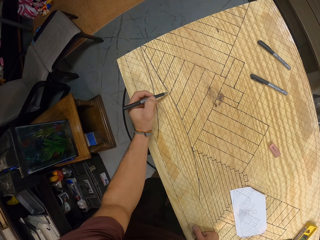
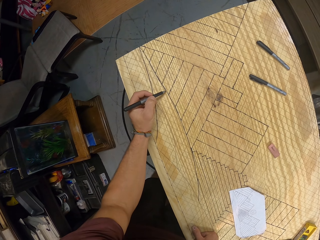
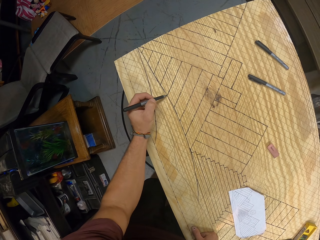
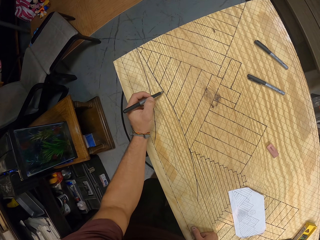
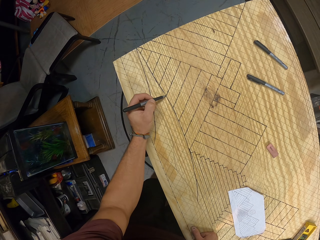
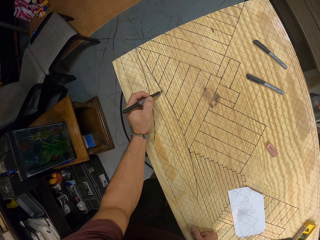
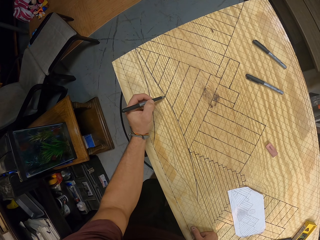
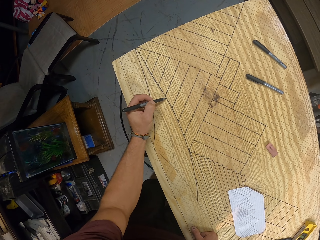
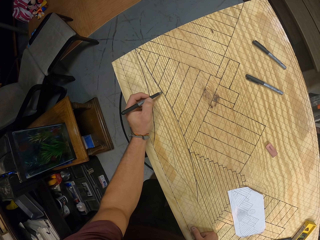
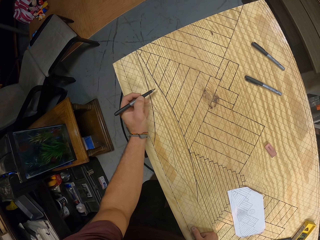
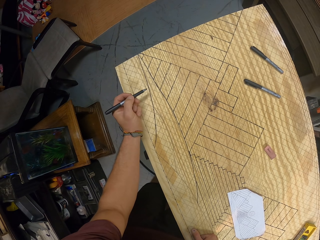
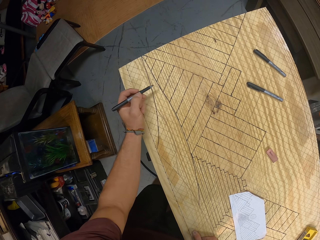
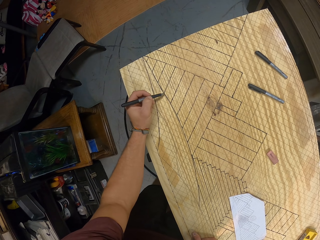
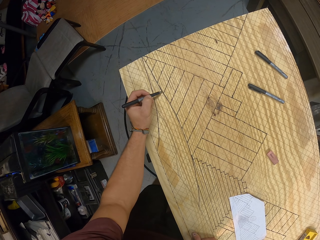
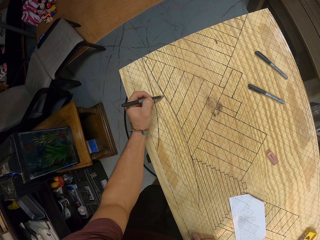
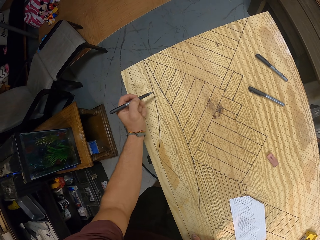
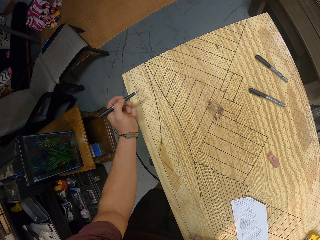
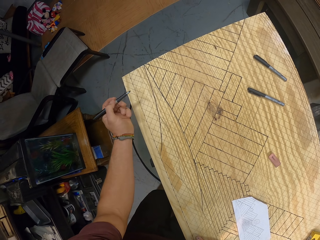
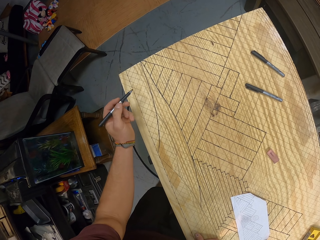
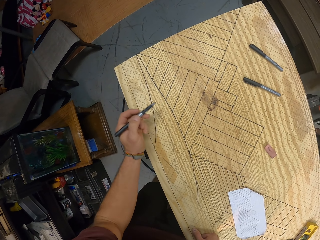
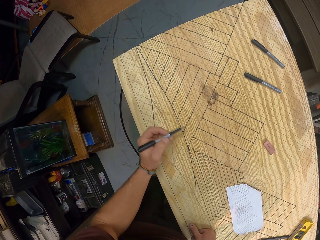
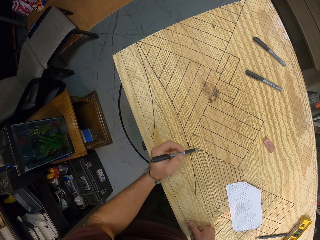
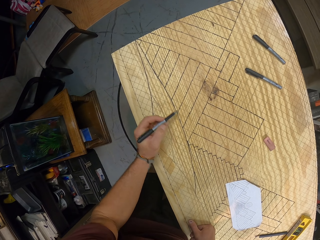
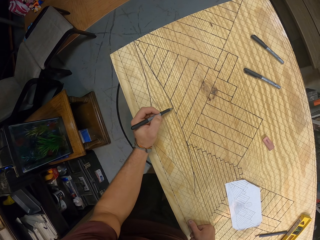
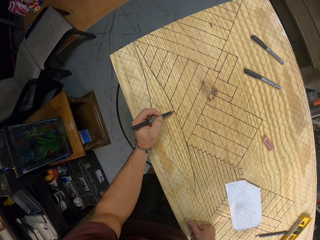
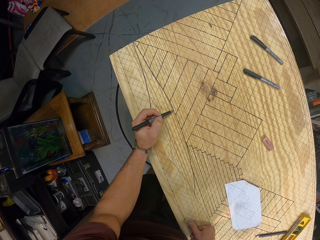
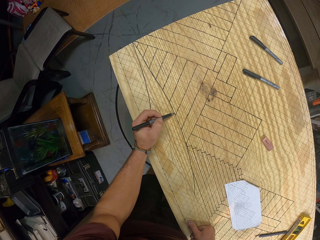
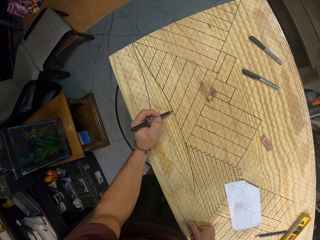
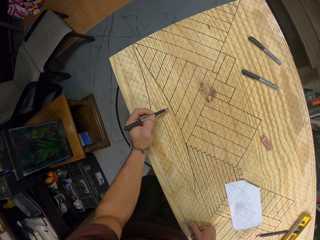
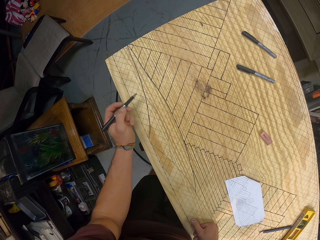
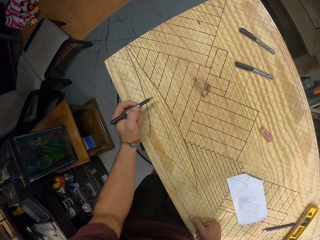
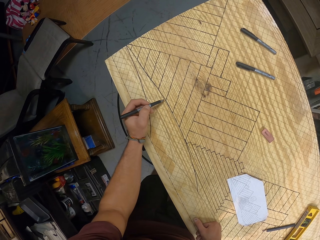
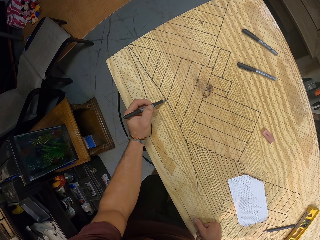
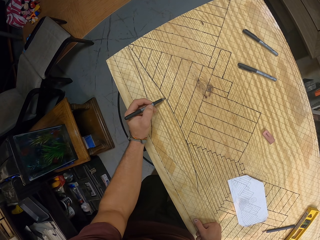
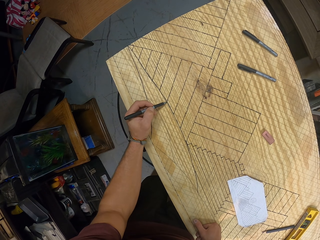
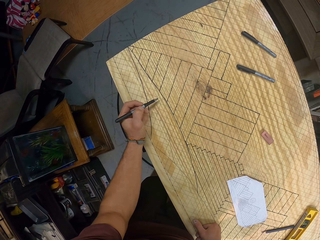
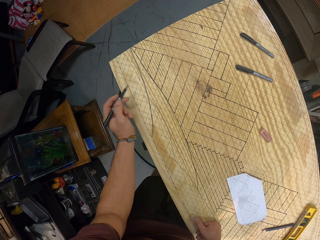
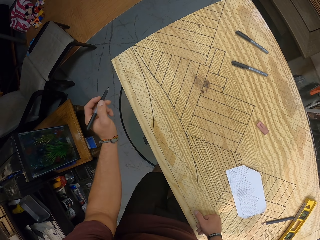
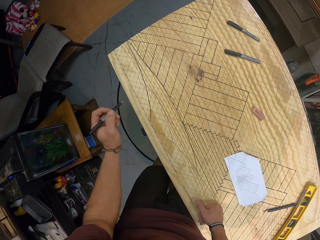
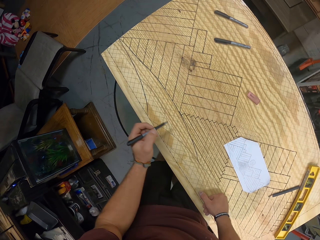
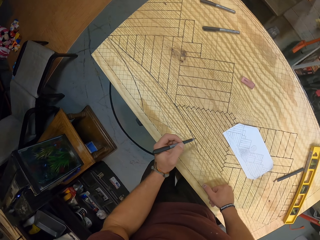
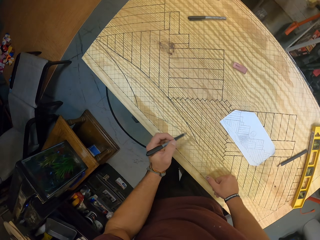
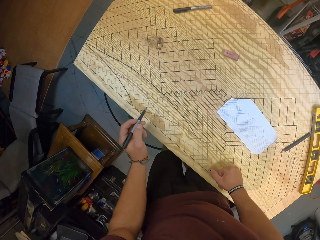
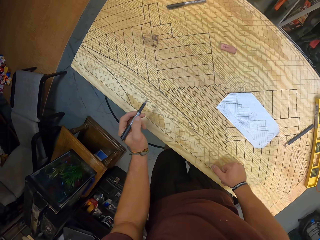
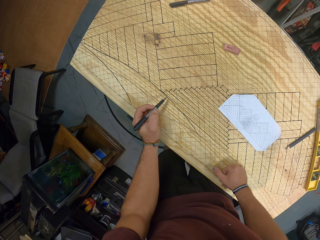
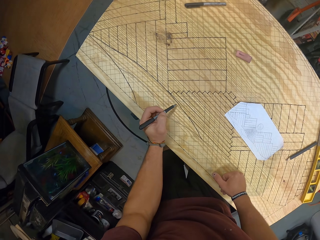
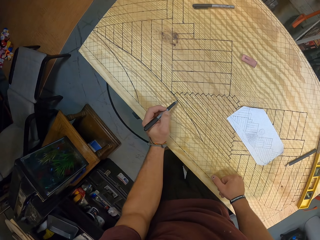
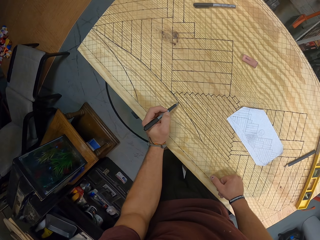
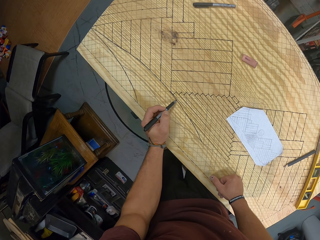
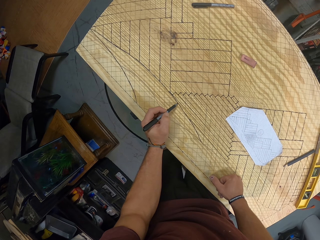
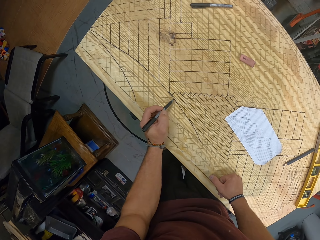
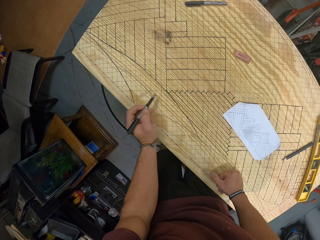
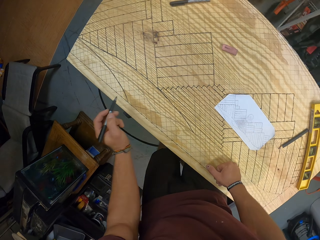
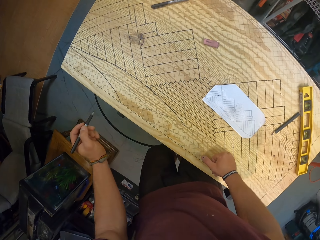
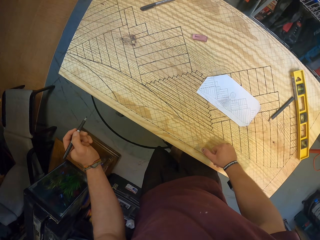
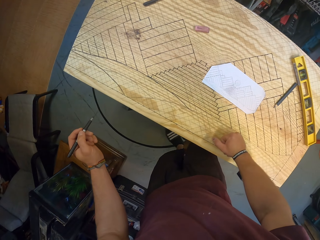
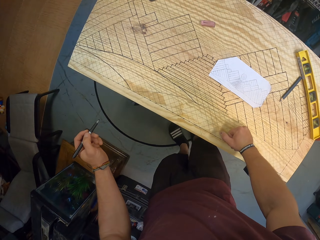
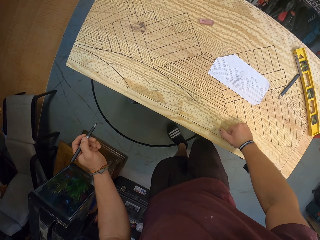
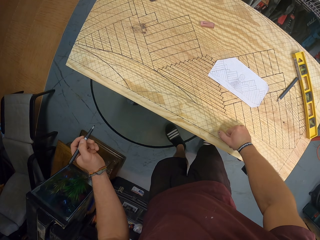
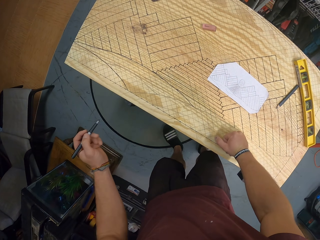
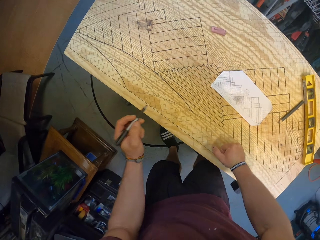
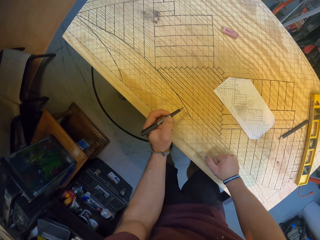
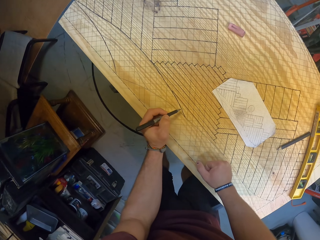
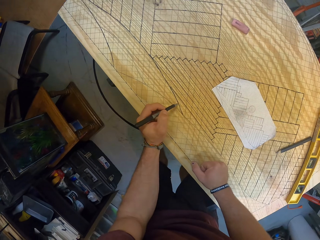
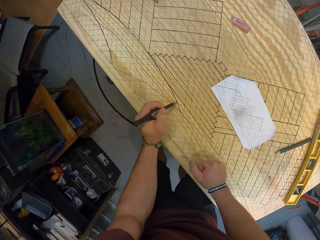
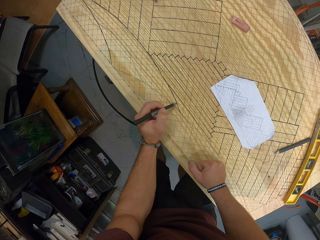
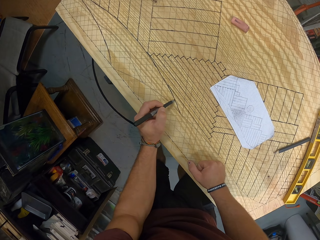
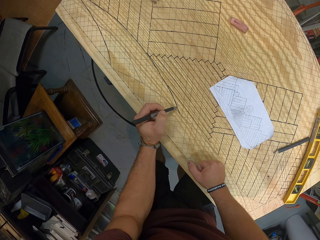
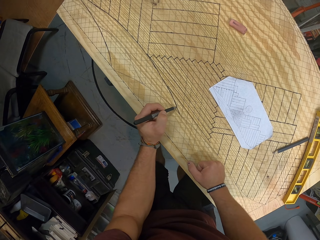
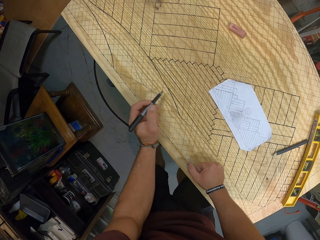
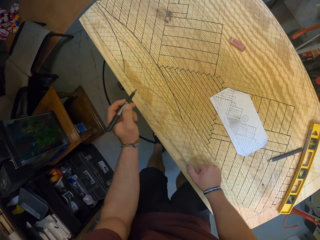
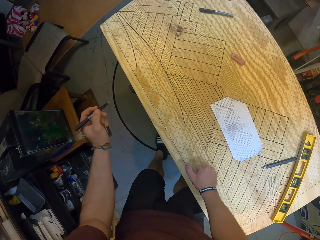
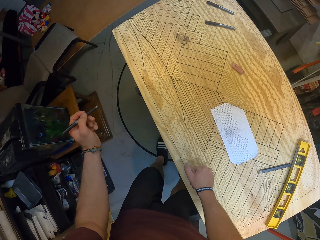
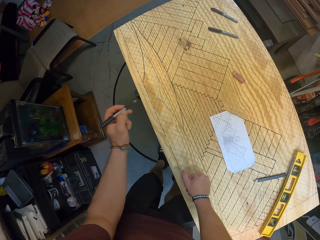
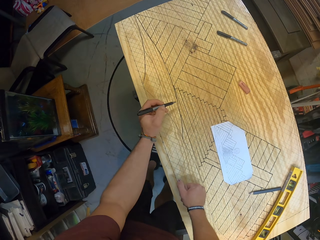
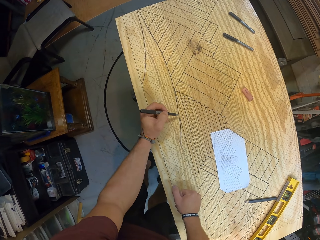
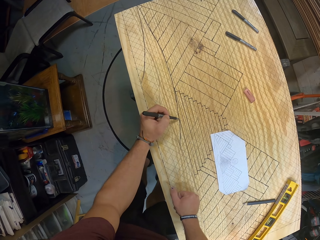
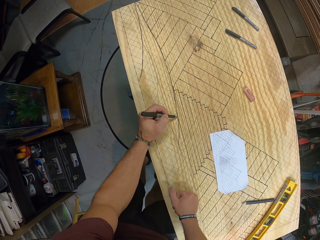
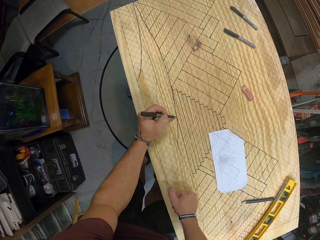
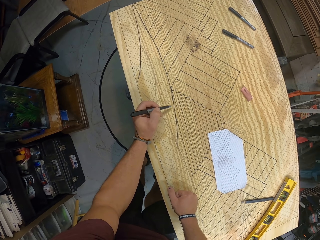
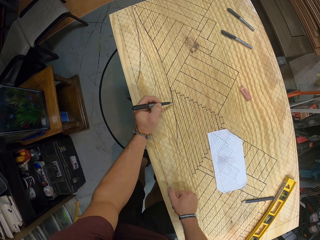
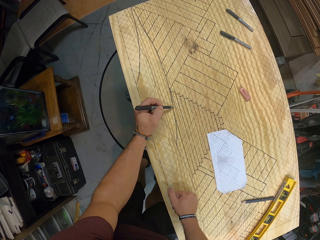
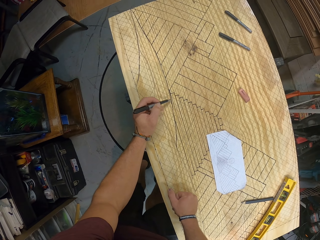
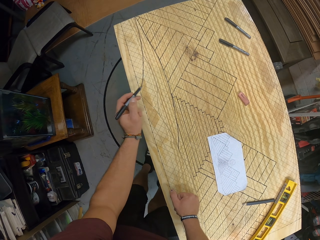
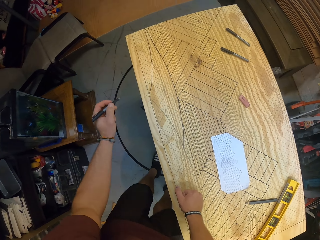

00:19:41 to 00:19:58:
The camera wearer stops drawing. They continue to draw.

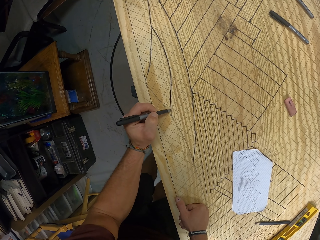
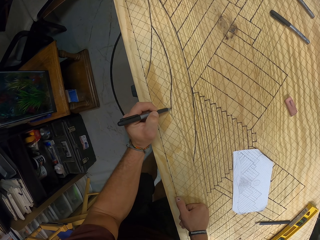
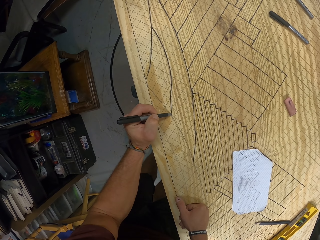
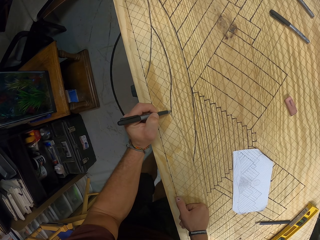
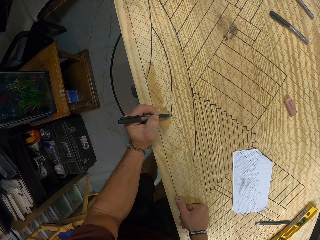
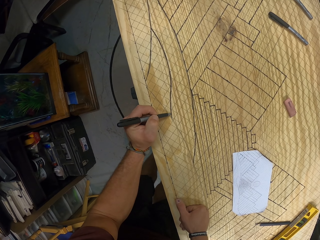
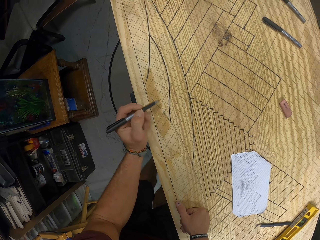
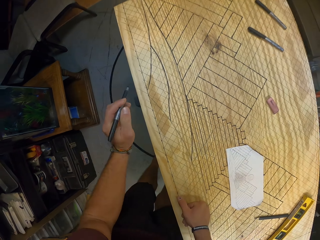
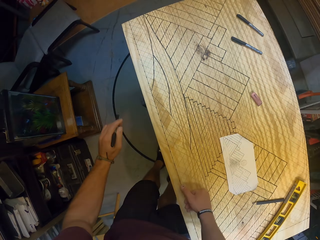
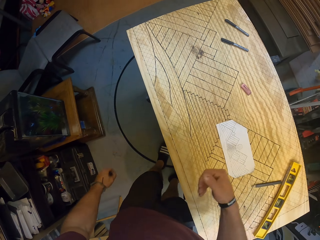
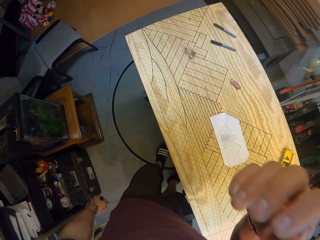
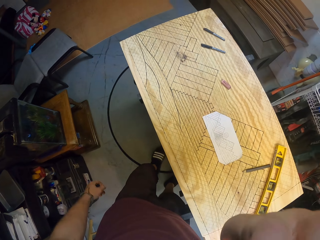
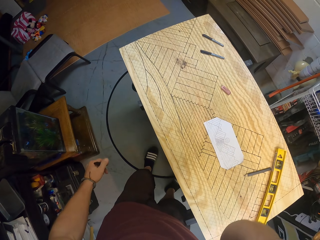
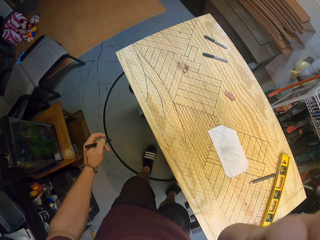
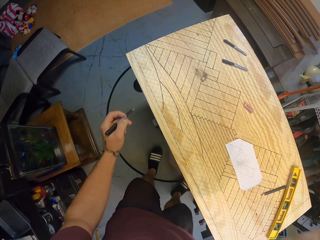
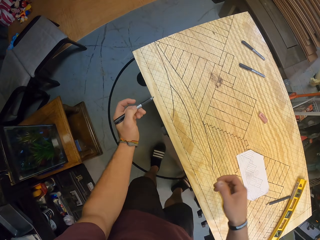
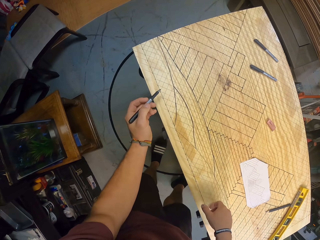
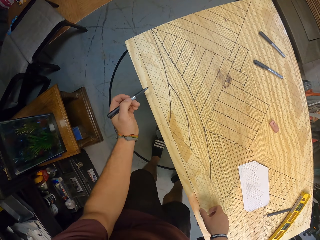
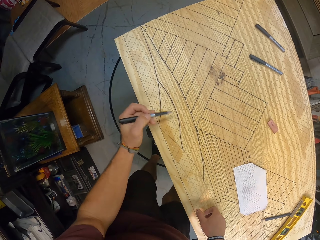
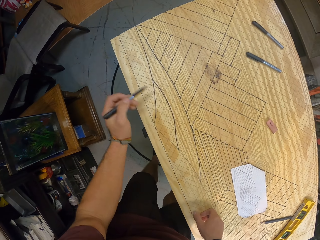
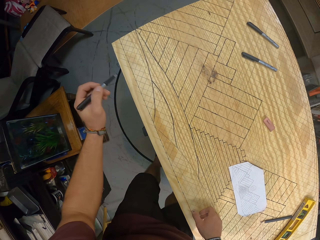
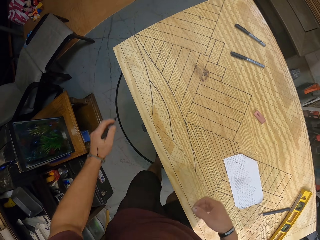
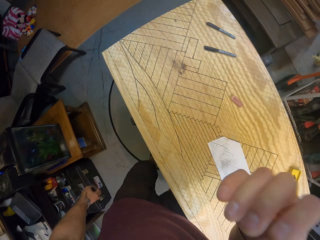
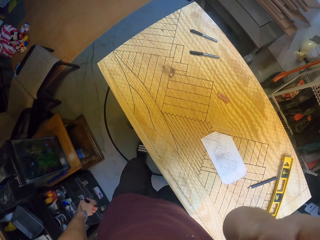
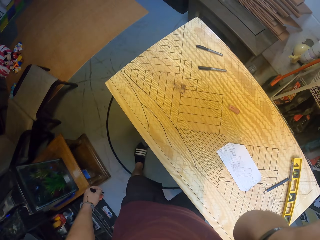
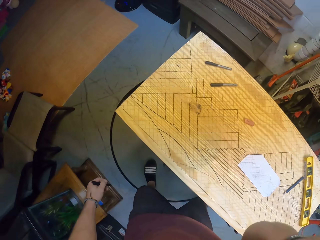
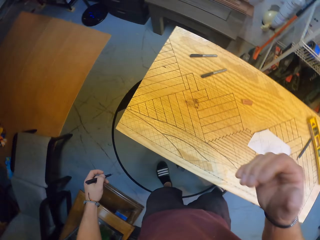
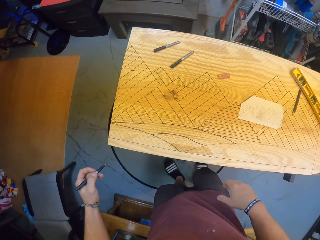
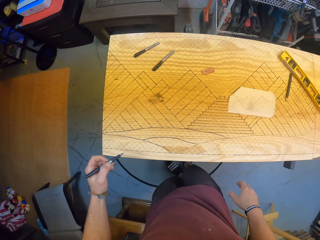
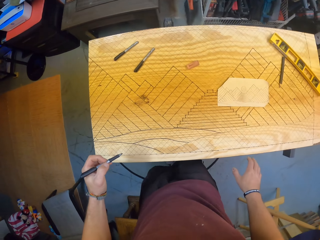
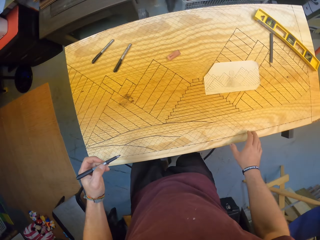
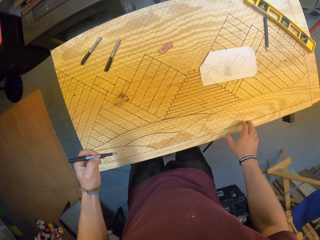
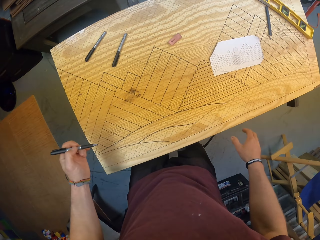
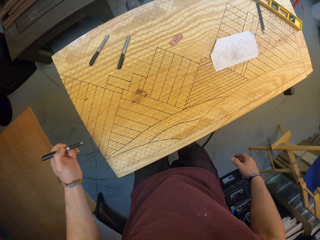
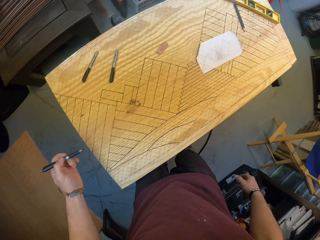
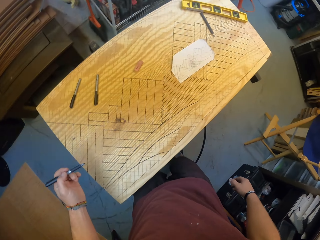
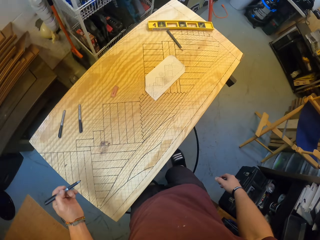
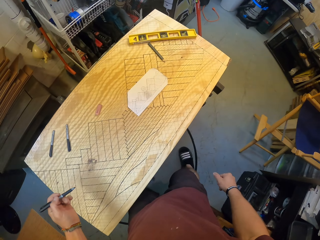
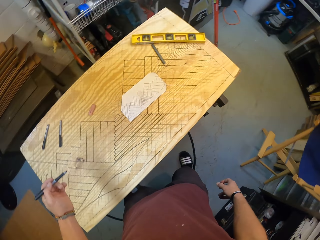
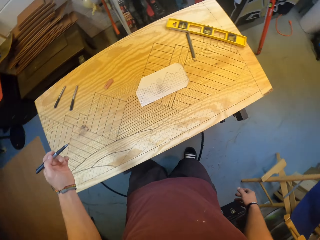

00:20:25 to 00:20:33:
The camera wearer reaches for his face with his right hand. He stops to draw. He reaches for his face with his right hand again.
